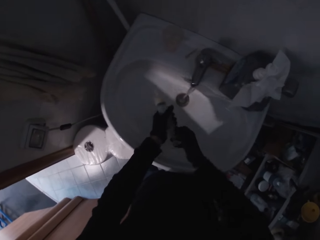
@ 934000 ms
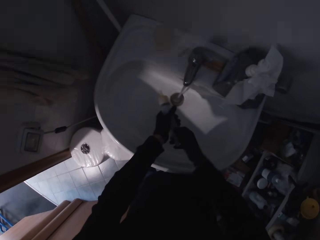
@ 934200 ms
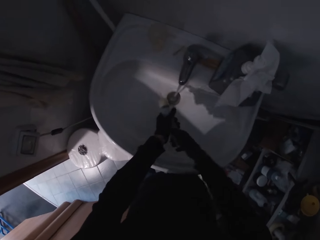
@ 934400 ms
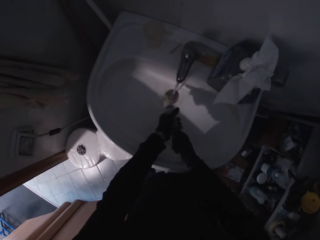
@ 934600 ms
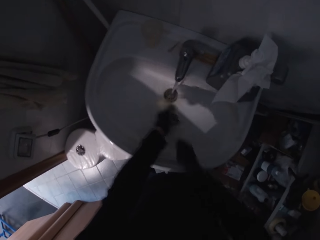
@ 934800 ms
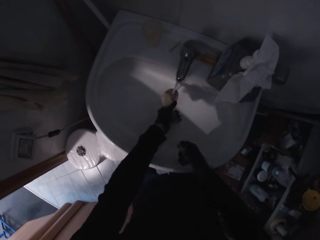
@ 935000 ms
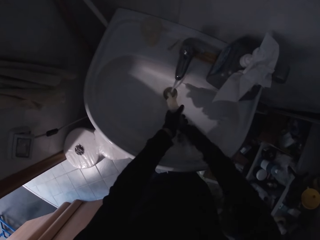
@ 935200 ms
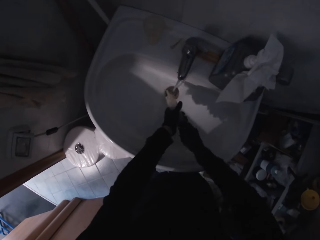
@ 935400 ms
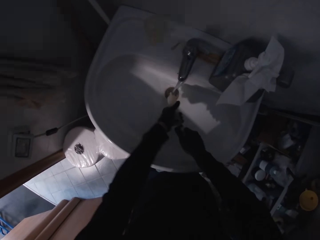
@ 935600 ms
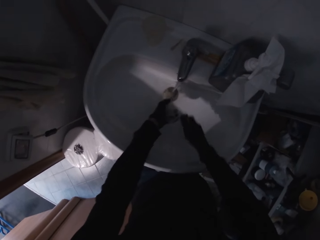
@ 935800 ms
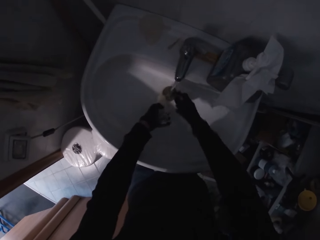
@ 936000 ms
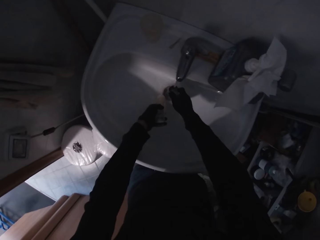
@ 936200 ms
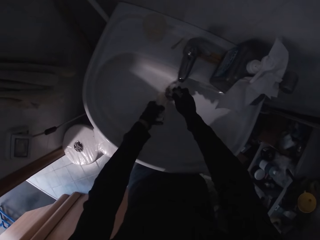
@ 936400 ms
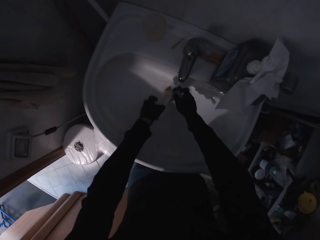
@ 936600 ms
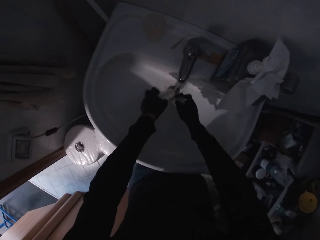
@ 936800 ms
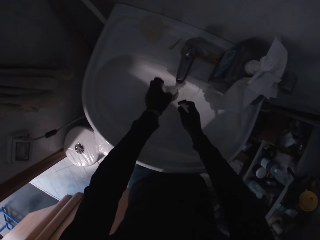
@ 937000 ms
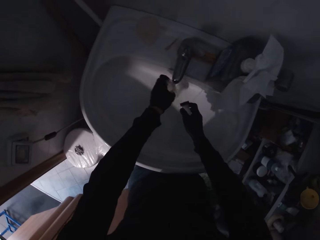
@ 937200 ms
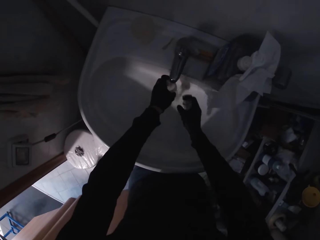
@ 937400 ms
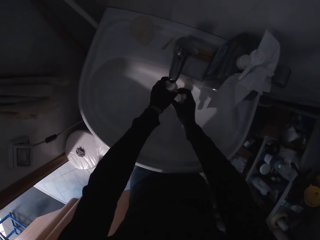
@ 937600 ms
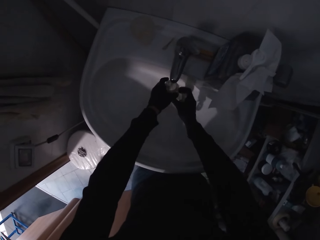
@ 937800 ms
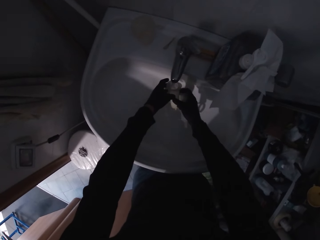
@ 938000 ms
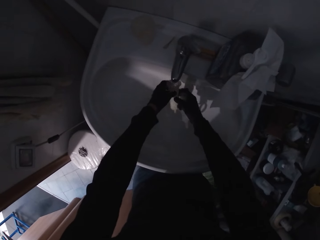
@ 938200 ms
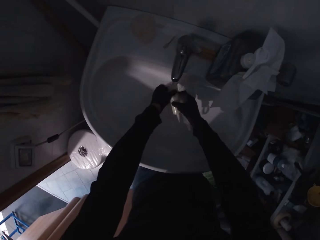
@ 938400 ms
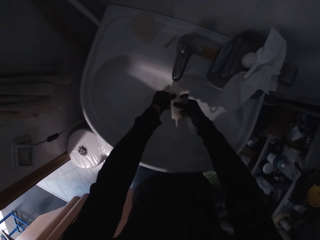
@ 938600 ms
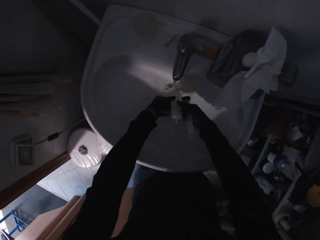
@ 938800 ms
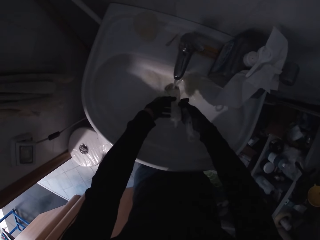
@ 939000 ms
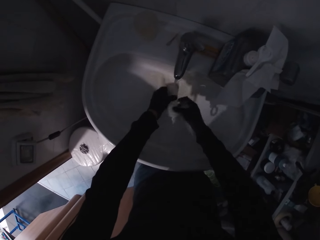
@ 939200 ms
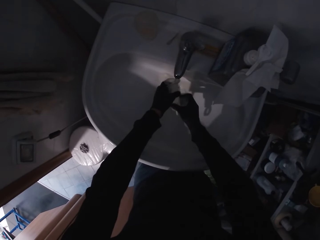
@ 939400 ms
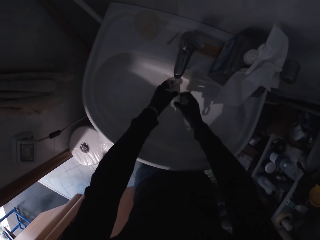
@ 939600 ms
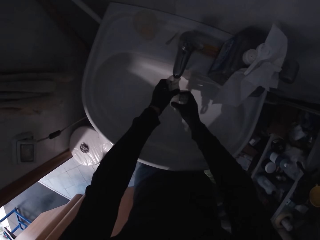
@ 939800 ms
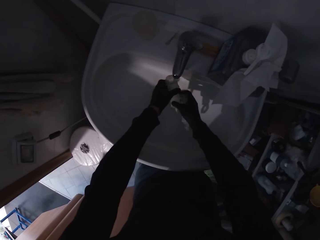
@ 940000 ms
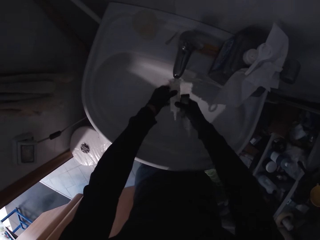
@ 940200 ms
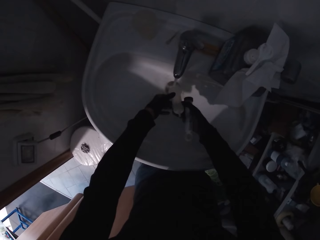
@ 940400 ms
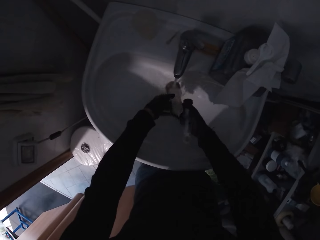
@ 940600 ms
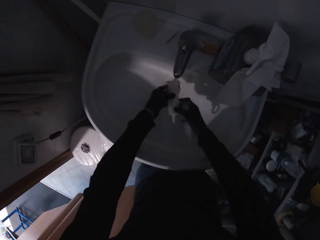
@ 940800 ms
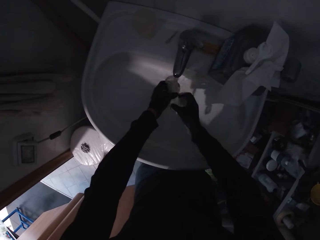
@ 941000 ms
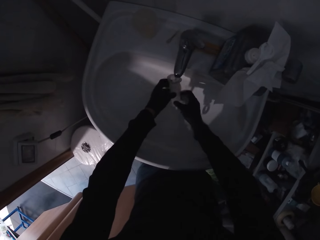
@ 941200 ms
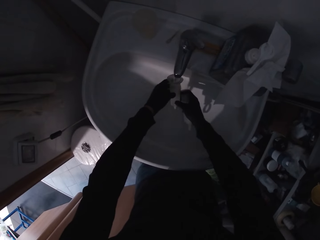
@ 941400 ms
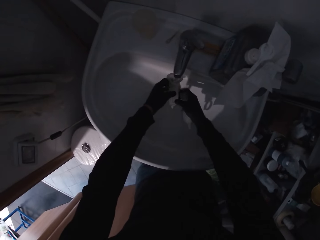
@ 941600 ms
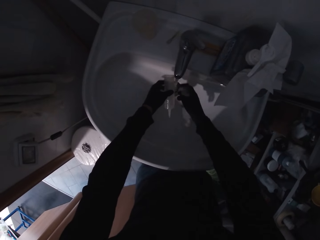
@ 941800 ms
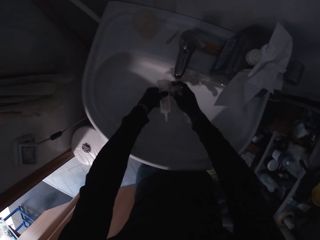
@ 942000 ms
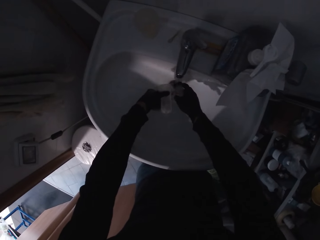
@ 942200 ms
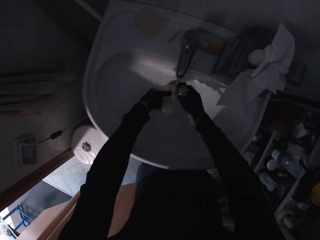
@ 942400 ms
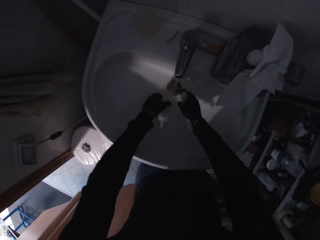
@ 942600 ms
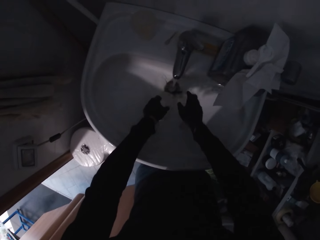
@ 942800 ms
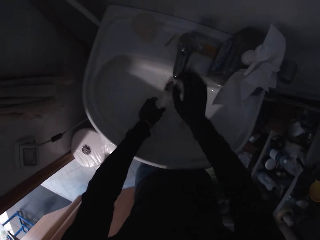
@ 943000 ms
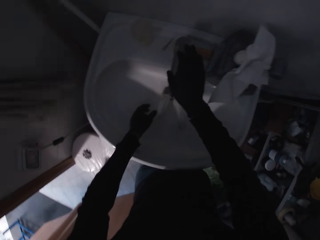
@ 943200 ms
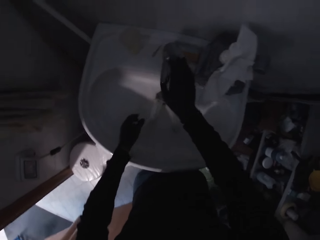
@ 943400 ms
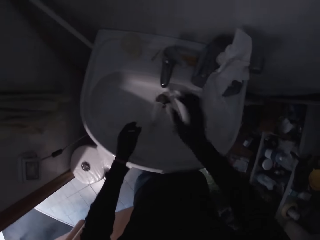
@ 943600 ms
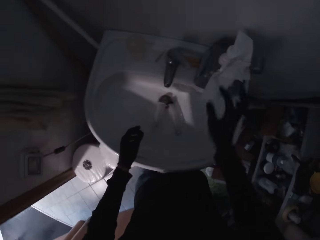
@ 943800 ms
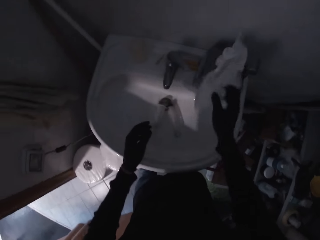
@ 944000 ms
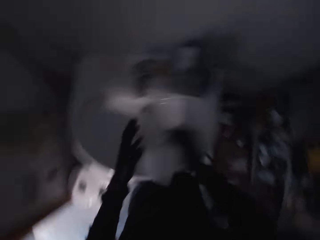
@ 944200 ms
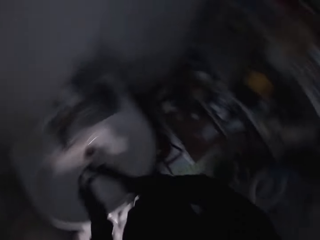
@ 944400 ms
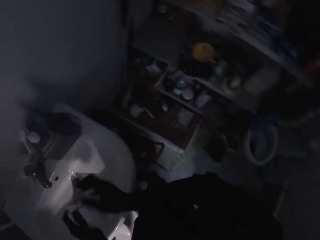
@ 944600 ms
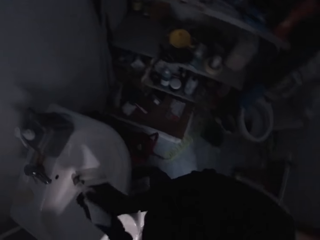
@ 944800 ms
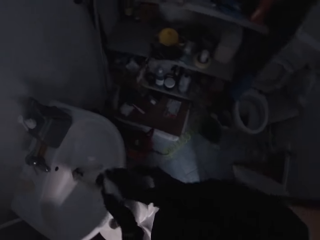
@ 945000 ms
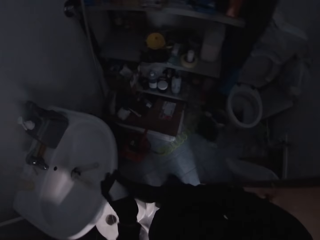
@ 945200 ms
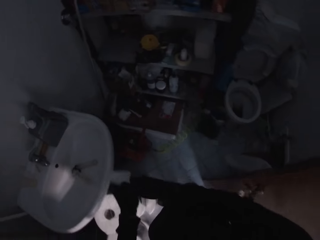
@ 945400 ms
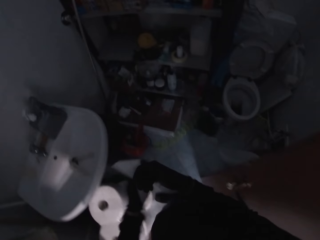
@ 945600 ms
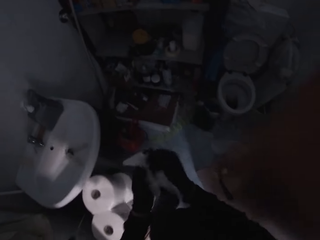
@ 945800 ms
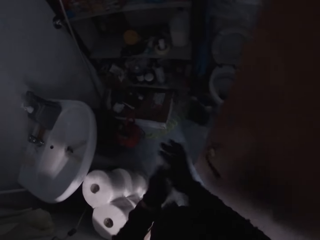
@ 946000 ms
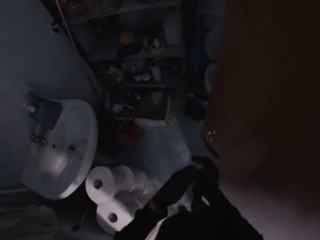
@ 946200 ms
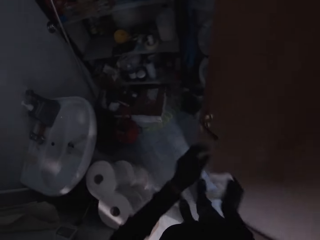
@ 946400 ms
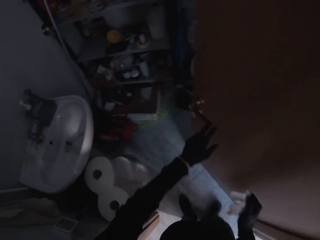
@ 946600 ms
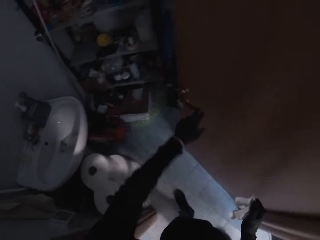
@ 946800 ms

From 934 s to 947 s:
The camera wearer puts the pump cap on the sink beside the tap. They wash the extractor. They pull the plunger. They wash the barrel. They drop the barrel in the sink and drop the plunger in the sink. They close the tap. They take hand tissue paper or a cloth. They wipe the extractor.

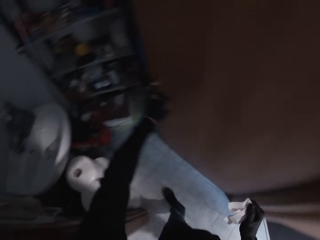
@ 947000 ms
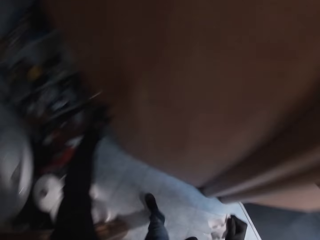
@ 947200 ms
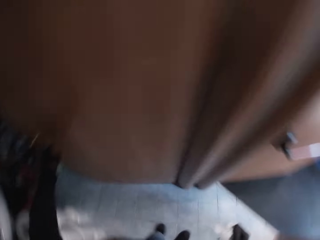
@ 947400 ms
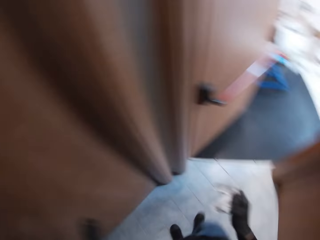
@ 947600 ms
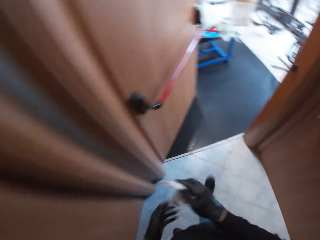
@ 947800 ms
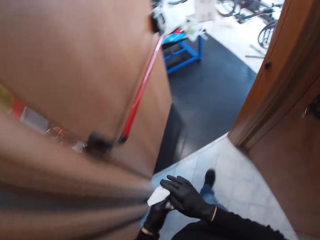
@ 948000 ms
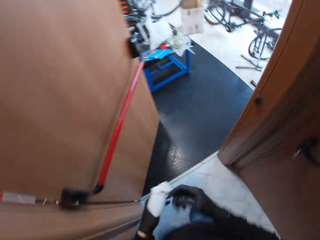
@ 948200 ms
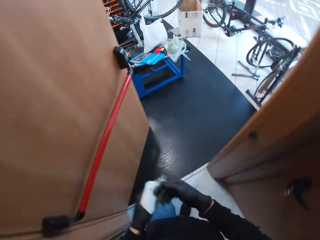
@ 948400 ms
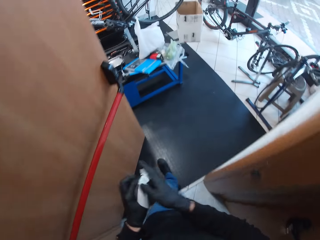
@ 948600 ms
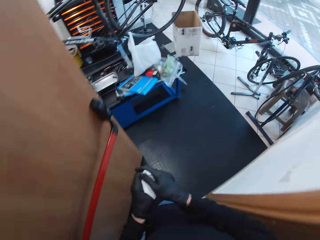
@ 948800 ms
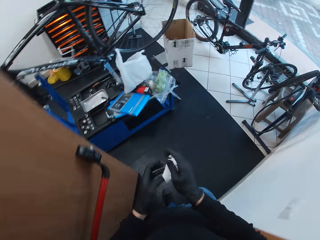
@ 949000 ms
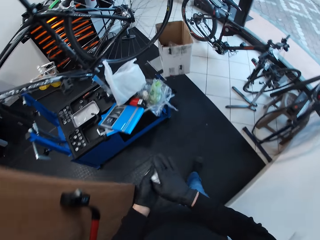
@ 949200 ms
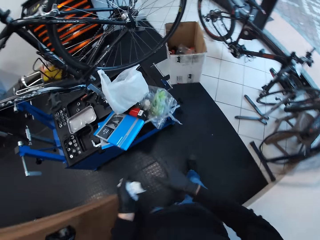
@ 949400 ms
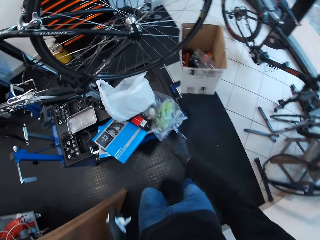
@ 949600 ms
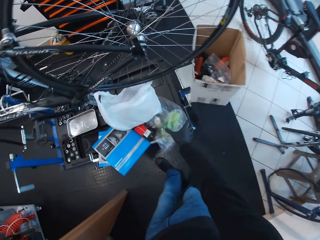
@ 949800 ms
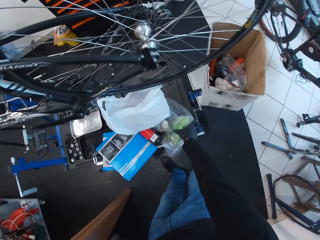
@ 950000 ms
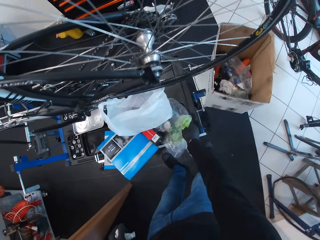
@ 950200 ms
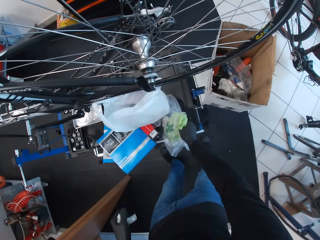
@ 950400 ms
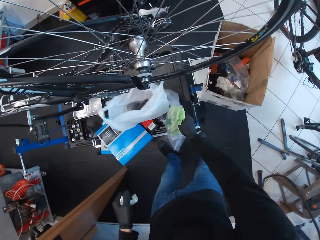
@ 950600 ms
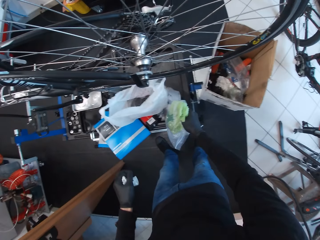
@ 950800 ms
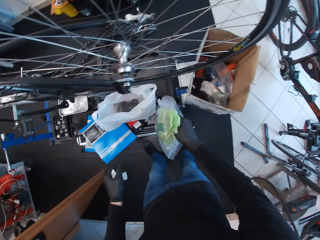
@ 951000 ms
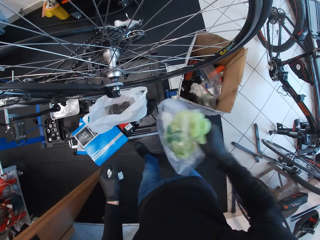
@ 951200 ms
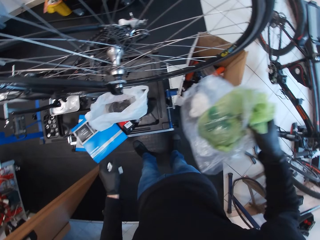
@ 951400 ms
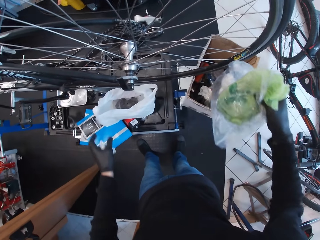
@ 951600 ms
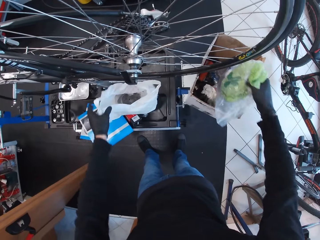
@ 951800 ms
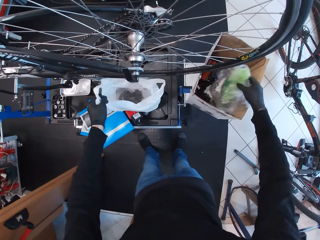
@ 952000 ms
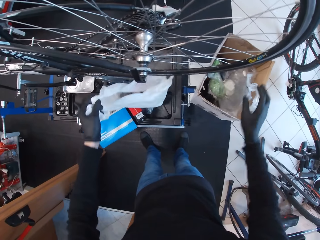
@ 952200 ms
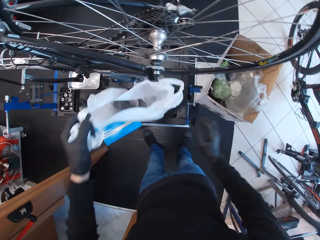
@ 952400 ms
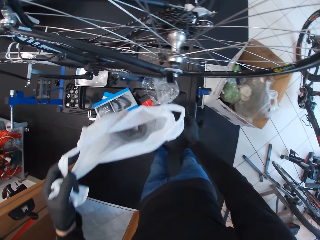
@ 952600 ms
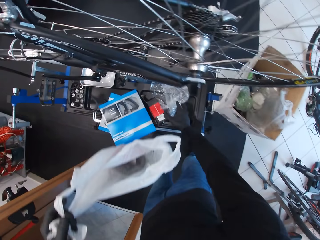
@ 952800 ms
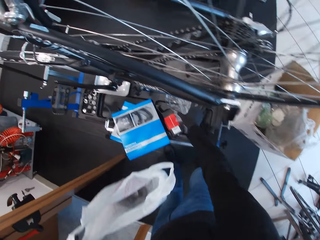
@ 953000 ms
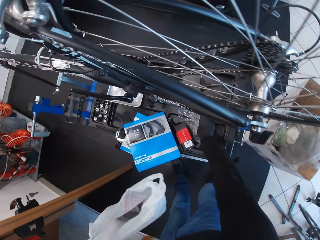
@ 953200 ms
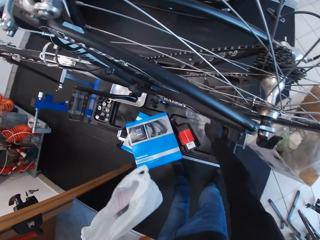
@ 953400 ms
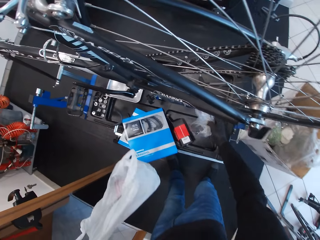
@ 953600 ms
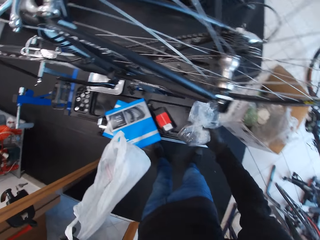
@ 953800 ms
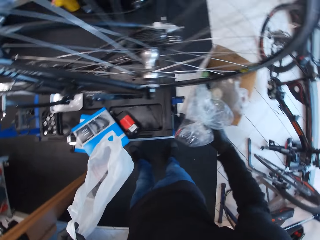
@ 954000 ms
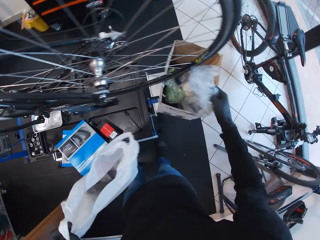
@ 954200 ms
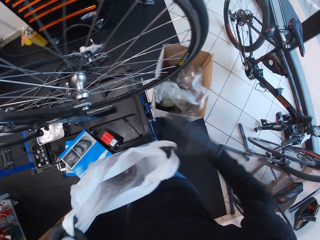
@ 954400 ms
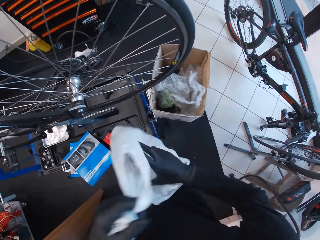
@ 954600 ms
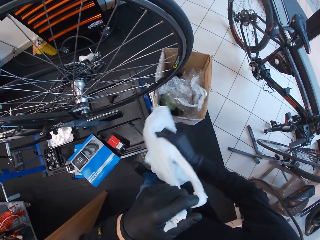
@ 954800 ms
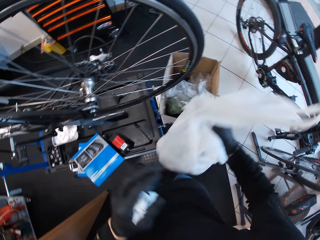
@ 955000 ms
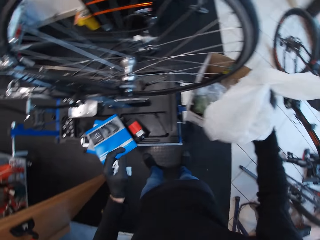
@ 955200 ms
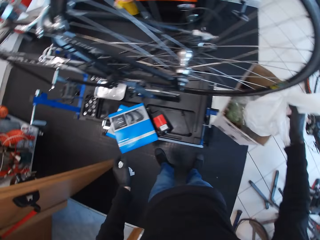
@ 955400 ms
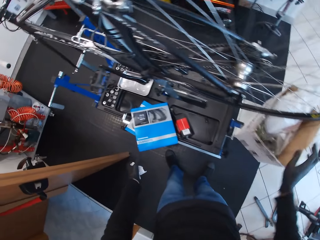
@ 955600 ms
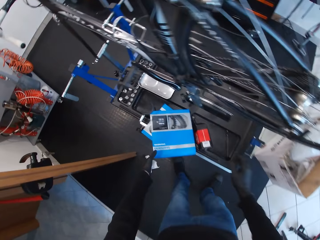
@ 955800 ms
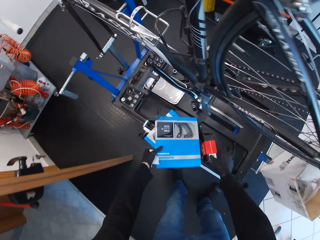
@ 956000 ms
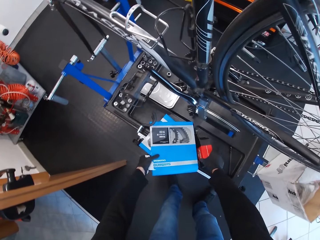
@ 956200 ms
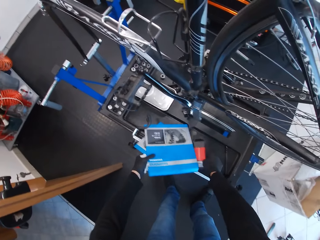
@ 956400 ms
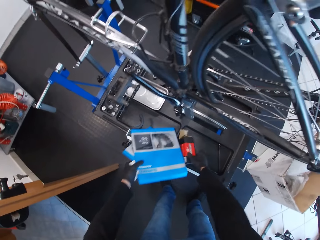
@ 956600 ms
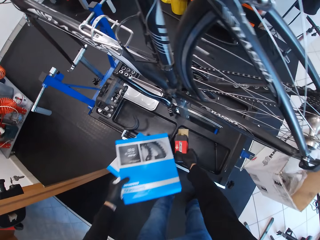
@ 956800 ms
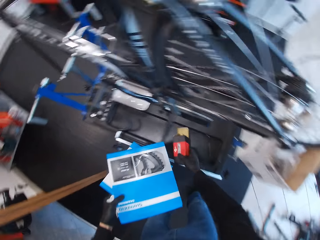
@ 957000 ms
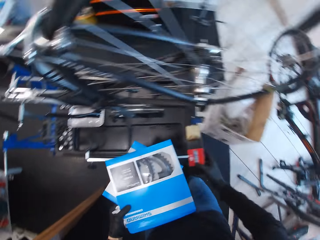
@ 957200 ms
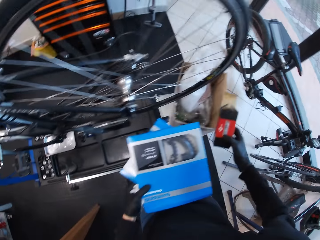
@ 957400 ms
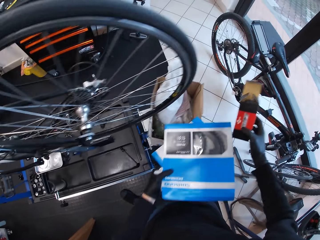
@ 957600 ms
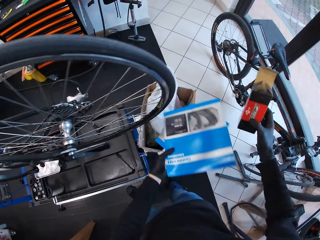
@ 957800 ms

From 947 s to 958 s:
The camera wearer wipes his hands with tissue paper. He pushes the door. He closes the door. He walks out of the room. He wipes his hands with the tissue paper. He walks in the room. He picks up the plastic bag, lifts the plastic bag, and puts the plastic bag in the box. He lifts the plastic bag. He picks up the plastic bag and puts the plastic bag in the box. He puts aside the plastic bag. He holds the plastic bag with the other hand and puts the plastic bag in the box. He picks up the magazines. He picks up the box.
